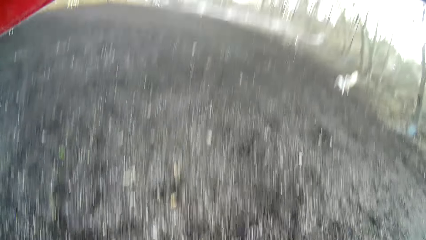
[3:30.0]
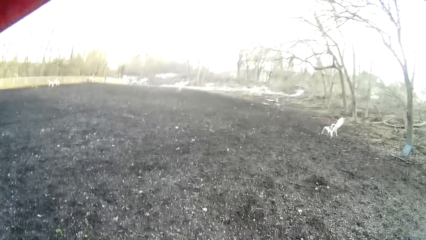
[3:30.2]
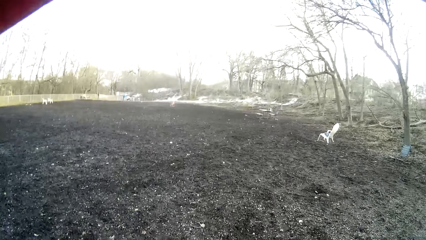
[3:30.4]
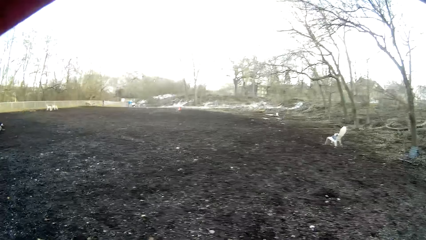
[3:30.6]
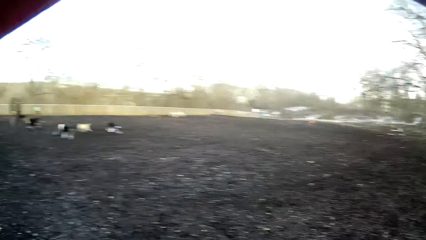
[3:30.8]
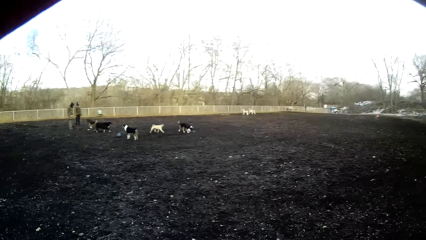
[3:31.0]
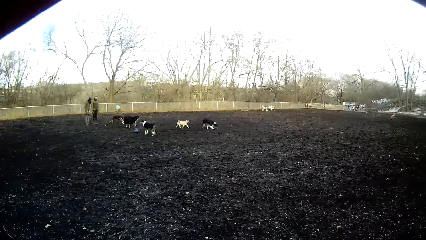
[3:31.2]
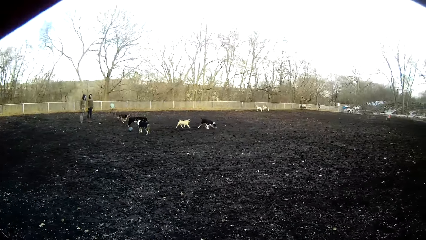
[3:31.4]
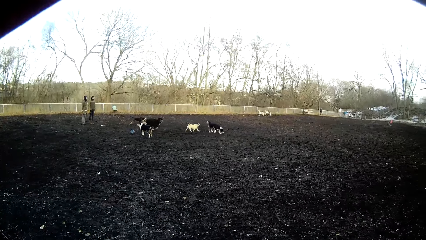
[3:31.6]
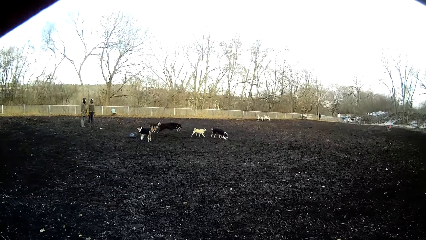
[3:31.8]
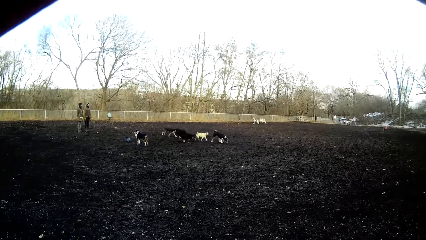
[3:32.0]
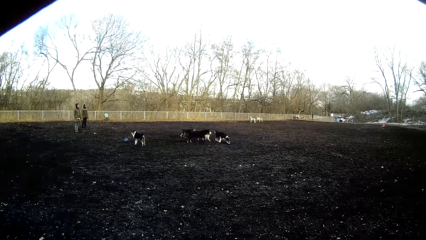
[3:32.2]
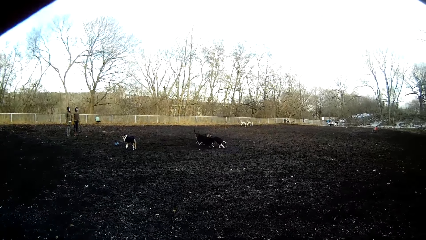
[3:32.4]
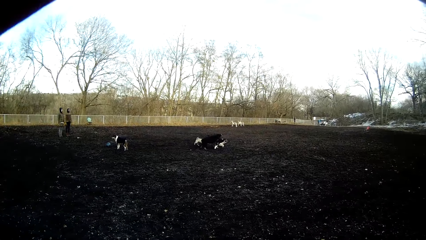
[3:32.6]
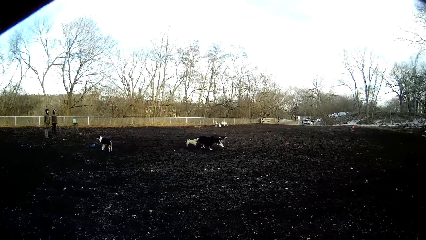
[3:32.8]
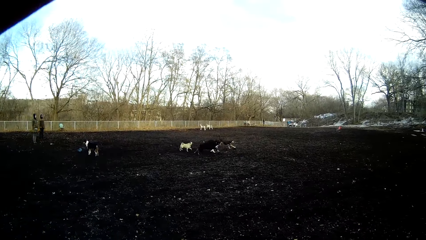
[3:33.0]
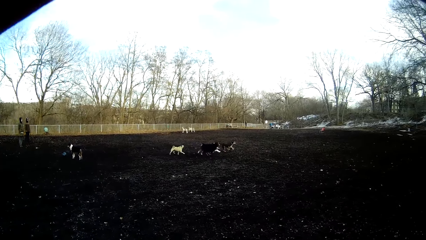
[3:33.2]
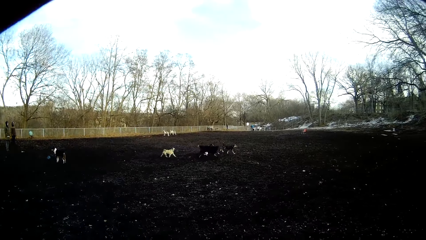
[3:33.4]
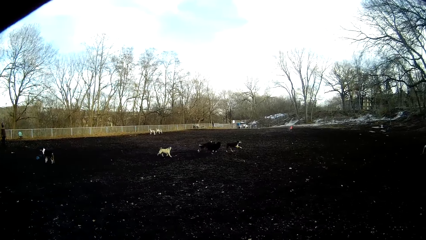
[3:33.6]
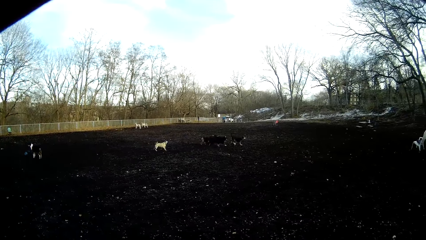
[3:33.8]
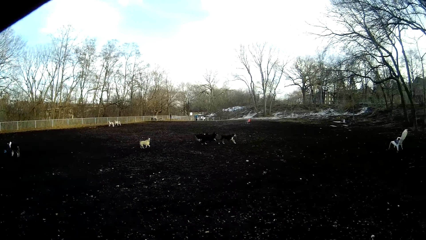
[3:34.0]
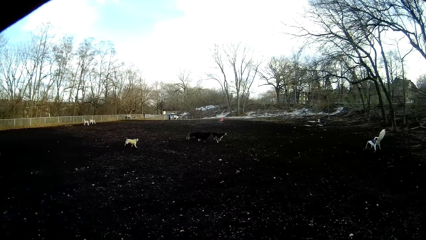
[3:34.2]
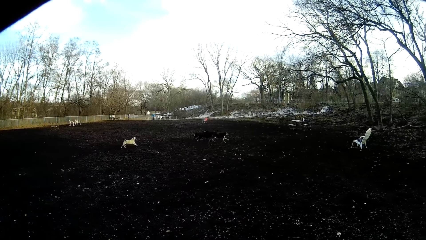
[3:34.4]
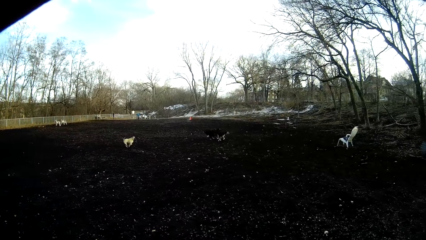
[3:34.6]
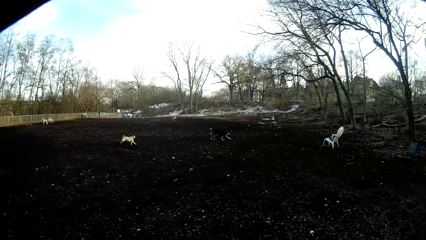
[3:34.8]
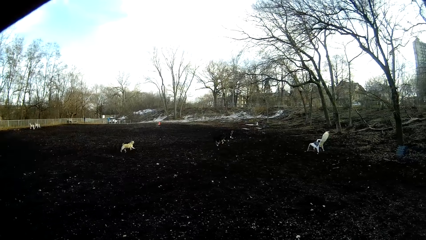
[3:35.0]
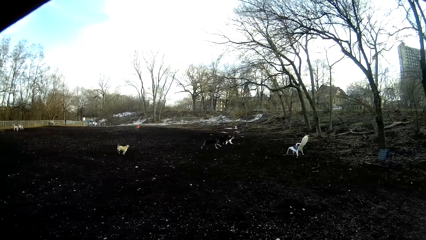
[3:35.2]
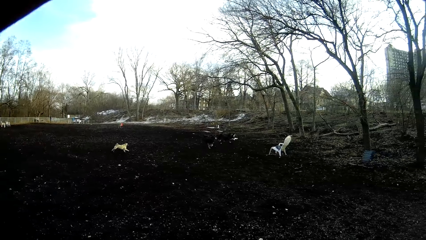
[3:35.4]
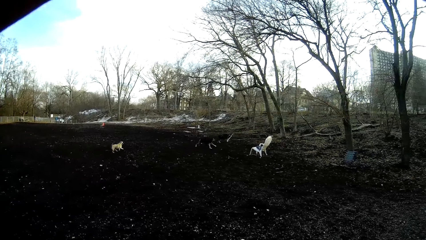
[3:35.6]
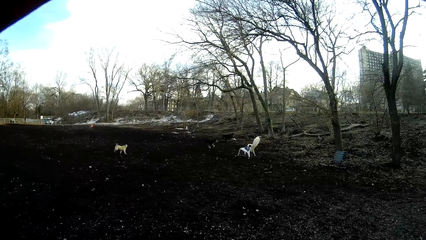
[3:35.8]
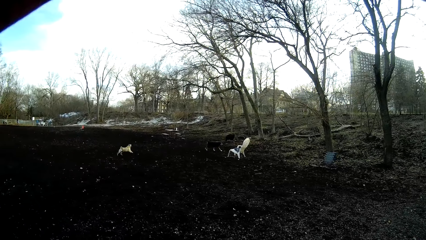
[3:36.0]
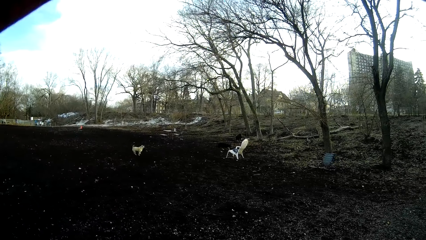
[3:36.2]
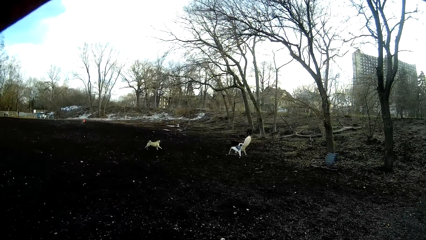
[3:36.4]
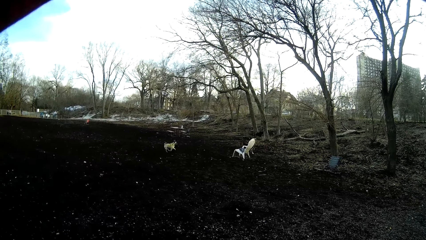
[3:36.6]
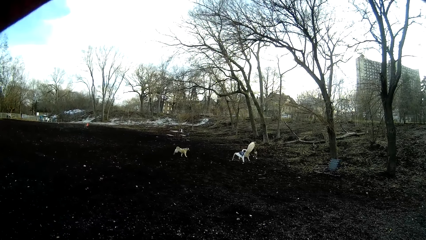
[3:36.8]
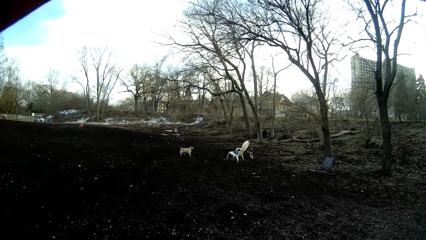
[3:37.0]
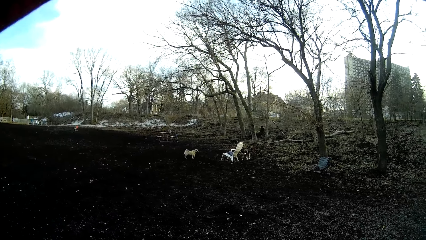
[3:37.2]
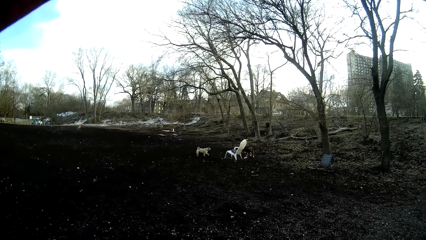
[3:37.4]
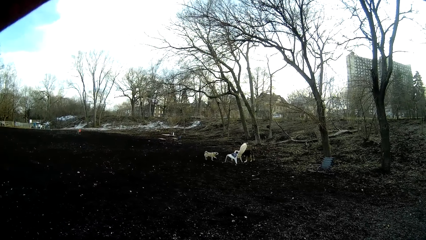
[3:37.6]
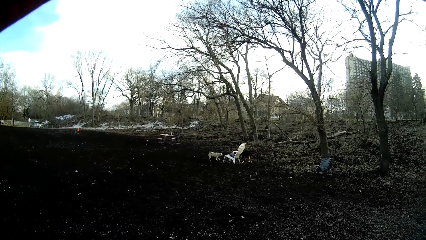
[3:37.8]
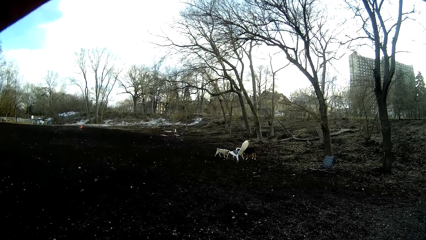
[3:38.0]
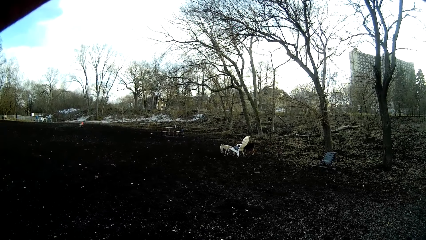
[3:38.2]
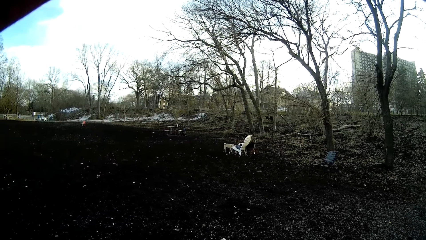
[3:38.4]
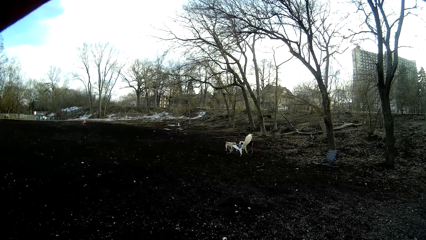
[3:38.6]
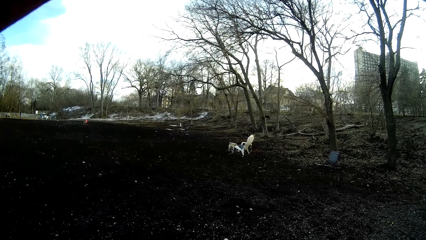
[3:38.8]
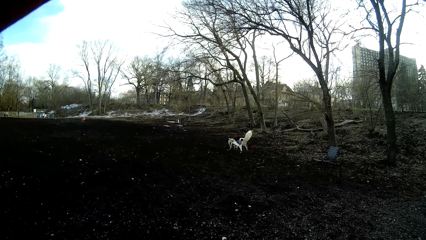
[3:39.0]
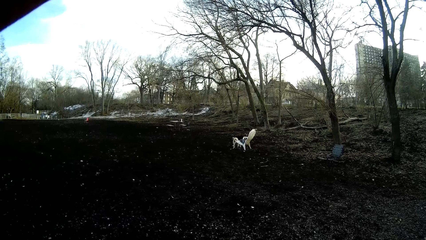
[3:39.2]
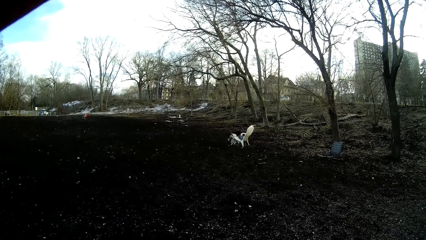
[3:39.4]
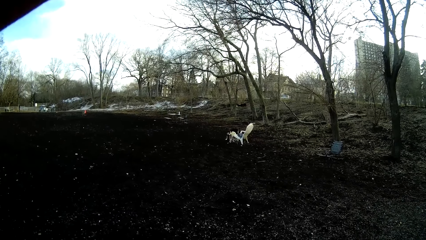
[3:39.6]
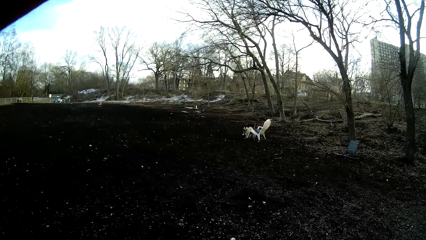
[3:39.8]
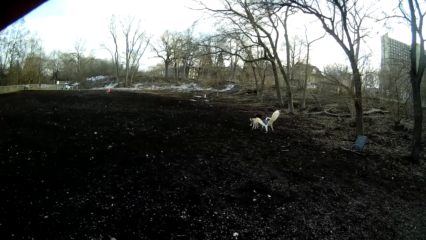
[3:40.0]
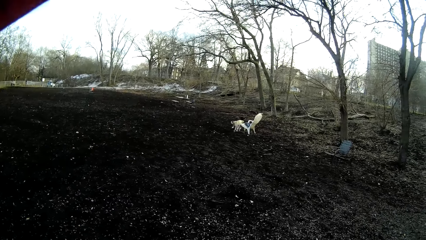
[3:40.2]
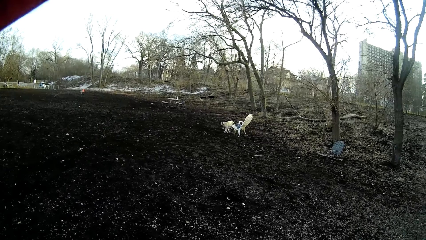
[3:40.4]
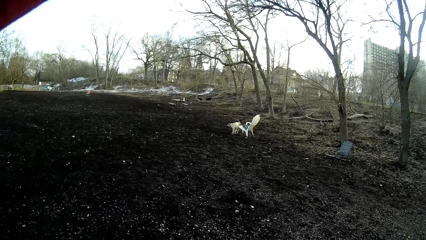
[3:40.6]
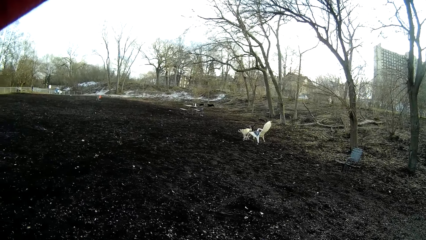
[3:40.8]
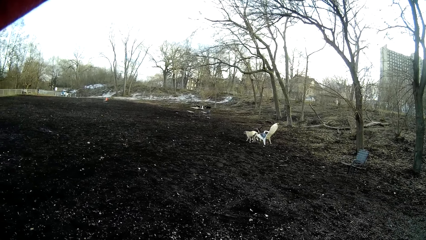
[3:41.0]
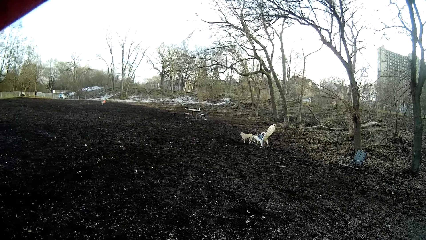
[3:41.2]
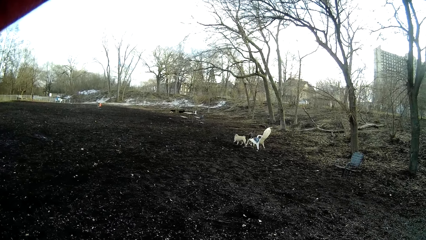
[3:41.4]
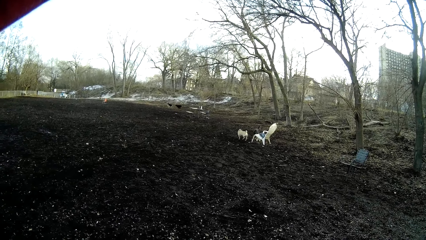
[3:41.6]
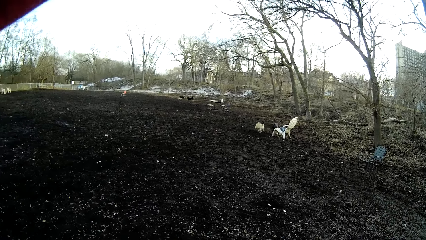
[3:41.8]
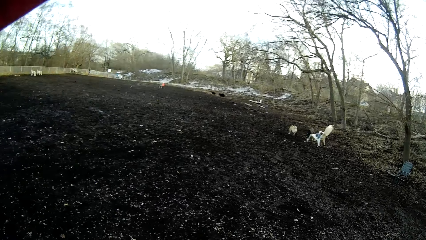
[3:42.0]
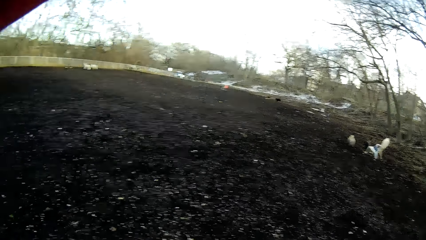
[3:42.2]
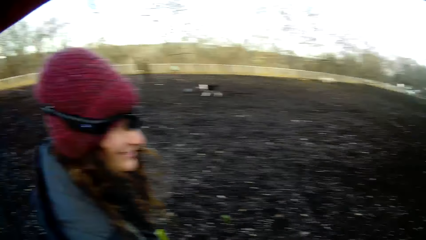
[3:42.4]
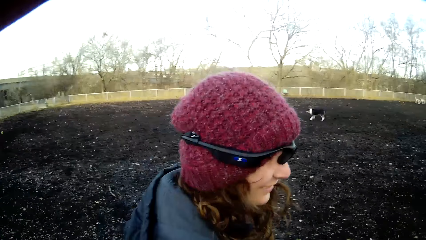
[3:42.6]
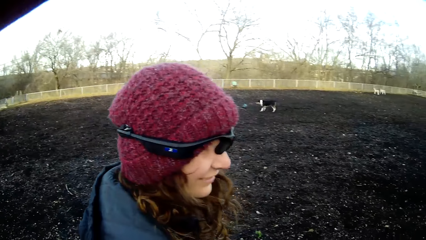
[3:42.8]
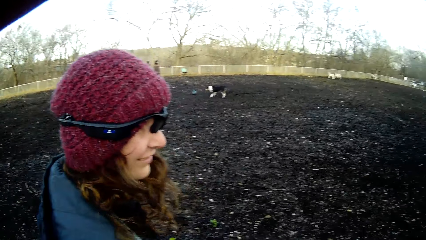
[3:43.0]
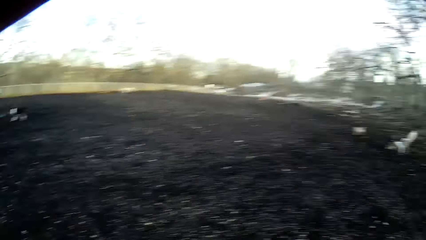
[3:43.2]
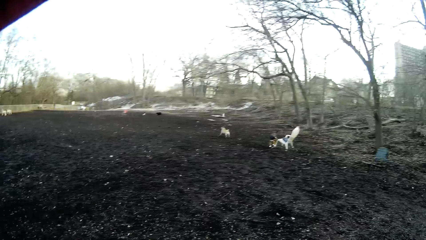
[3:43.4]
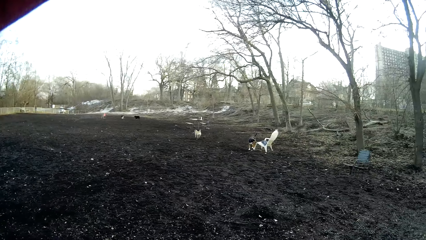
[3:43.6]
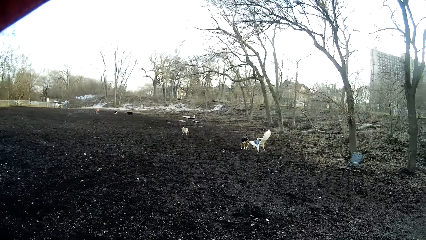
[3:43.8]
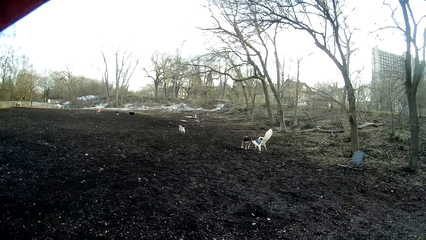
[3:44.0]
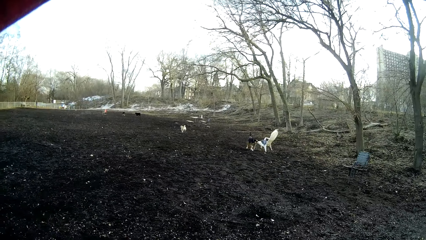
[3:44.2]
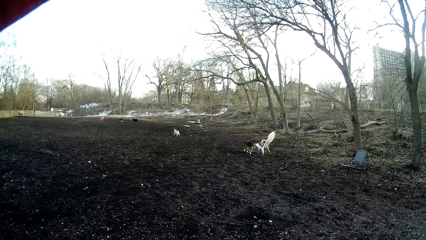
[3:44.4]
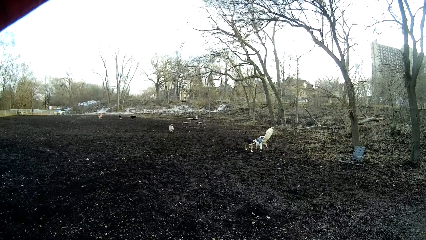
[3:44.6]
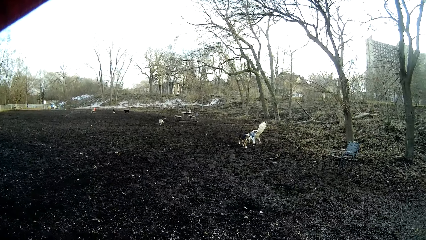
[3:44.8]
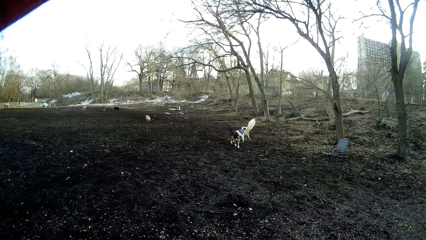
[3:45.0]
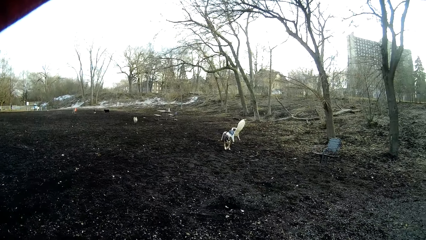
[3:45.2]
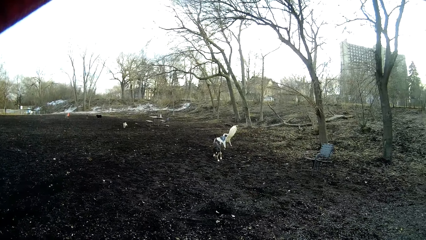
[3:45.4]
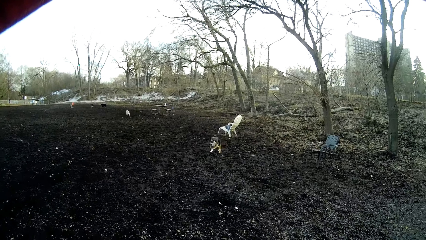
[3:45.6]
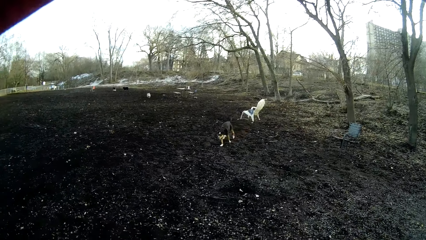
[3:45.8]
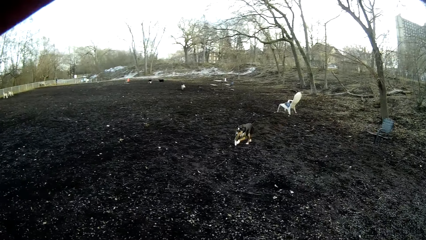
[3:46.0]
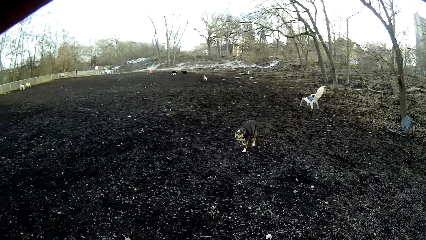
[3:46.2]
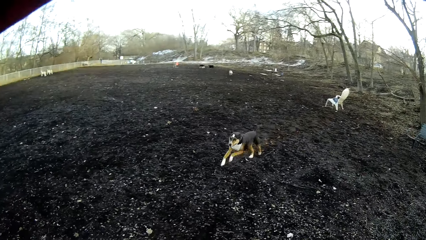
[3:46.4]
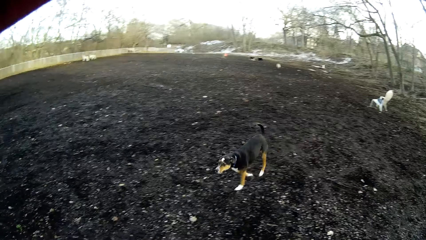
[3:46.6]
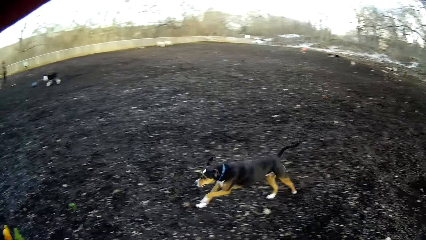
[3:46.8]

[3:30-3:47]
A dog plays with another dog and some other dogs. The camera wearer looks at the dogs play. They walk on the field. They look at the dogs play. They interact with a woman. They look at the woman. They look at the dogs play.
